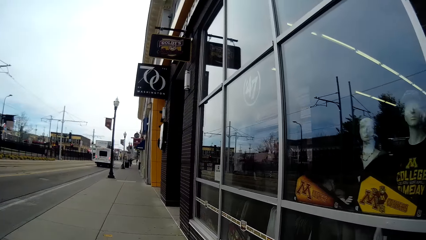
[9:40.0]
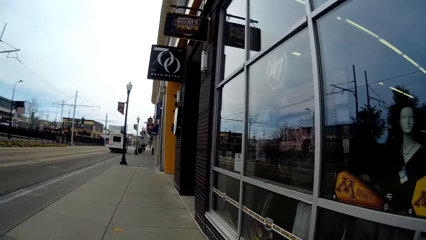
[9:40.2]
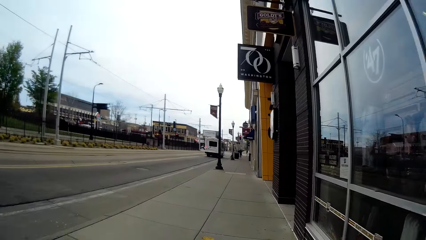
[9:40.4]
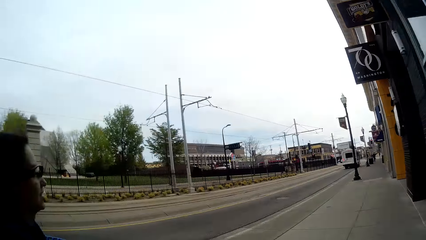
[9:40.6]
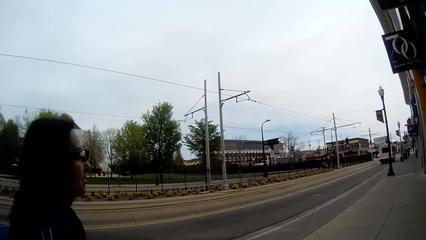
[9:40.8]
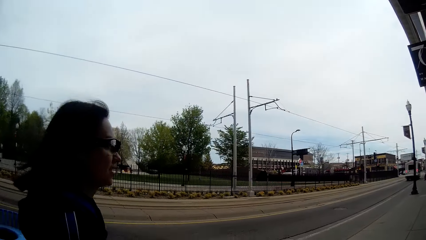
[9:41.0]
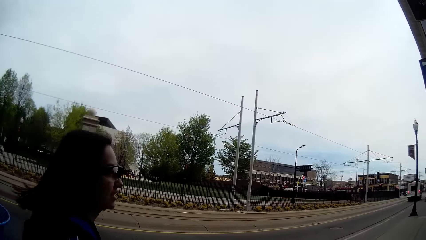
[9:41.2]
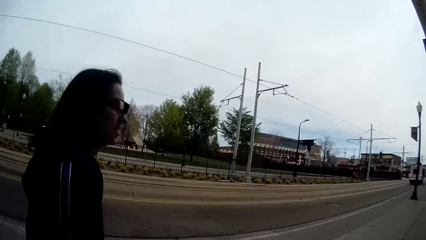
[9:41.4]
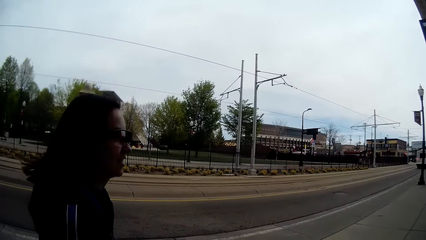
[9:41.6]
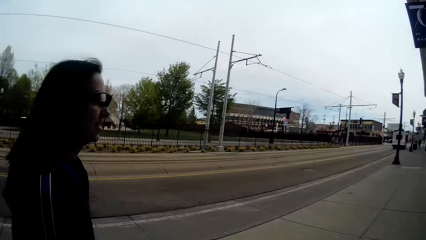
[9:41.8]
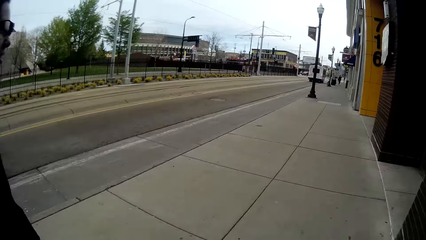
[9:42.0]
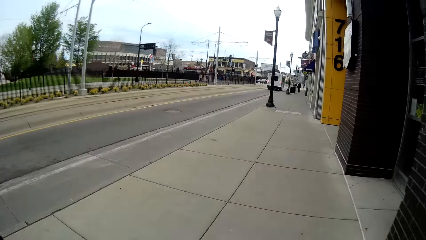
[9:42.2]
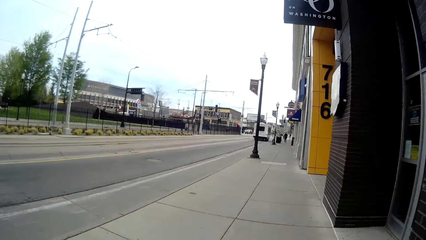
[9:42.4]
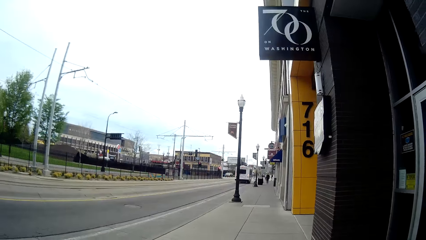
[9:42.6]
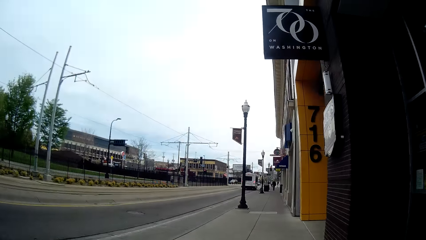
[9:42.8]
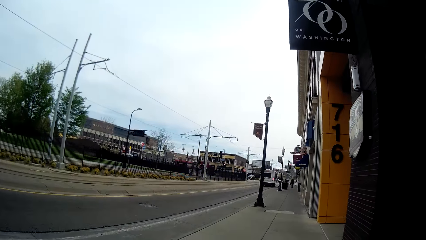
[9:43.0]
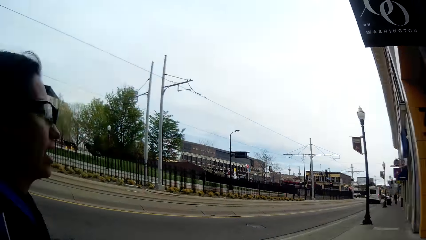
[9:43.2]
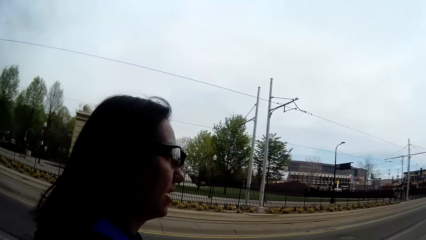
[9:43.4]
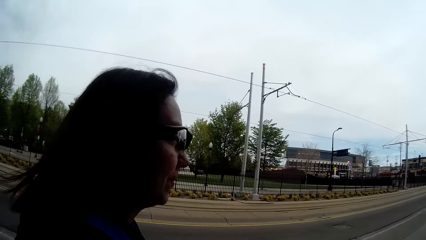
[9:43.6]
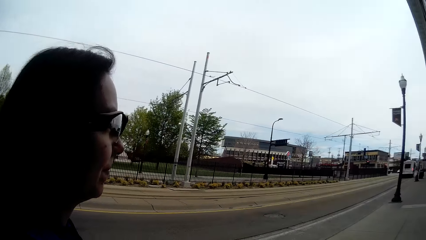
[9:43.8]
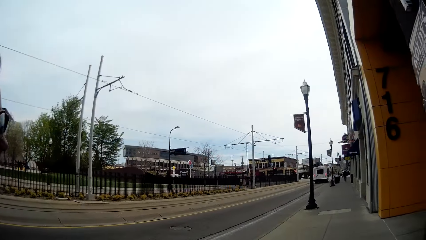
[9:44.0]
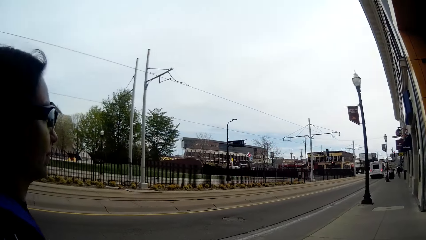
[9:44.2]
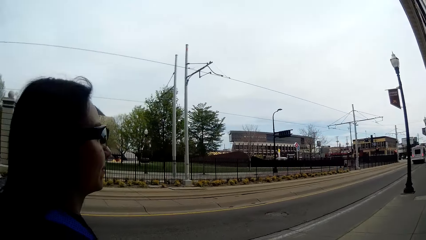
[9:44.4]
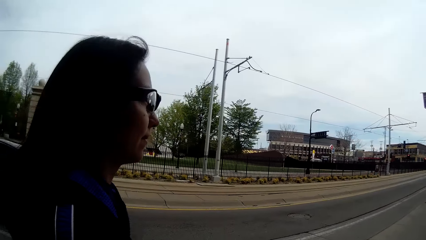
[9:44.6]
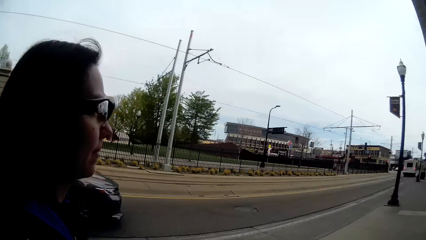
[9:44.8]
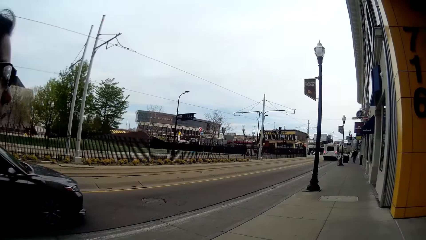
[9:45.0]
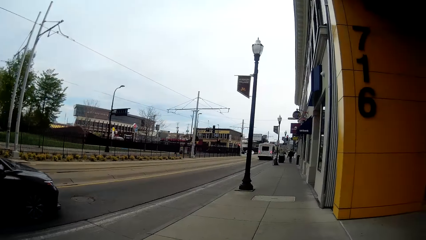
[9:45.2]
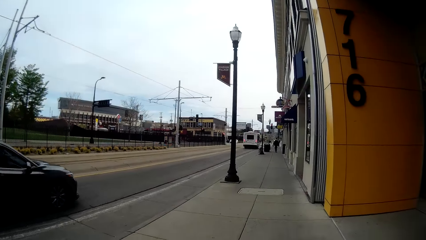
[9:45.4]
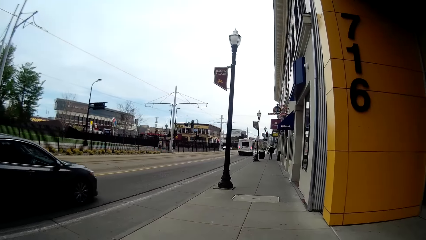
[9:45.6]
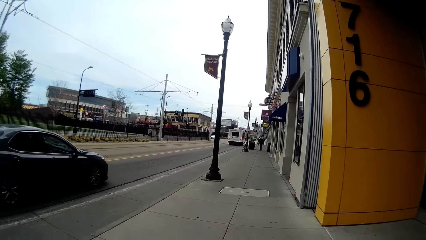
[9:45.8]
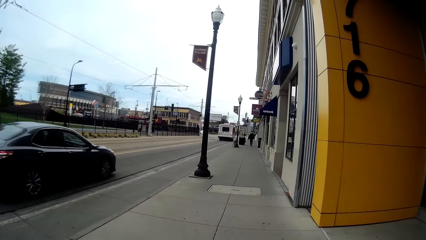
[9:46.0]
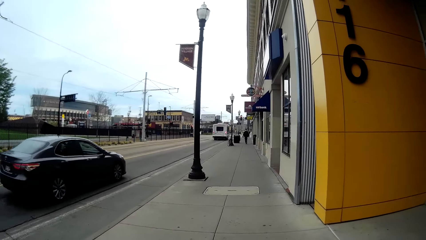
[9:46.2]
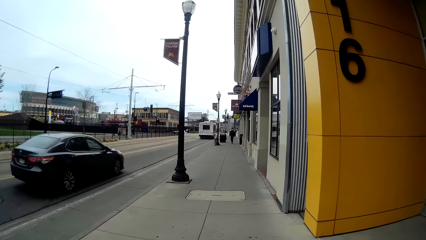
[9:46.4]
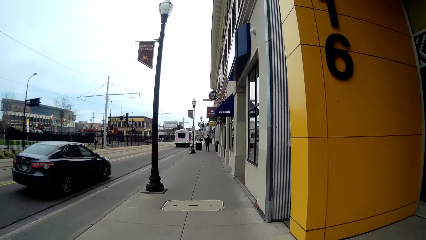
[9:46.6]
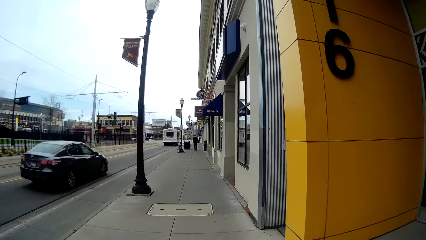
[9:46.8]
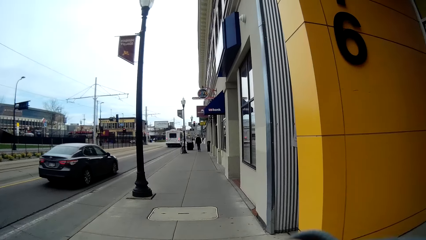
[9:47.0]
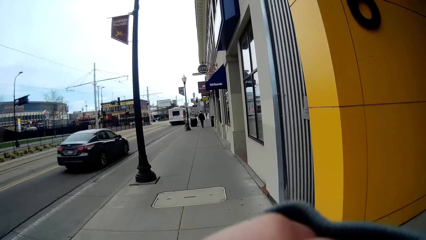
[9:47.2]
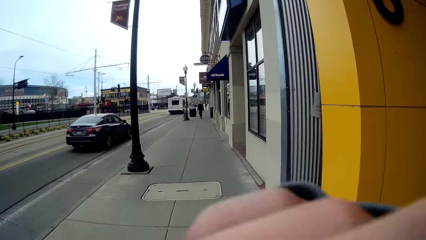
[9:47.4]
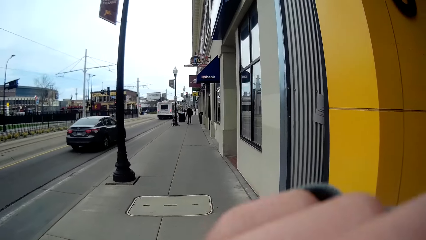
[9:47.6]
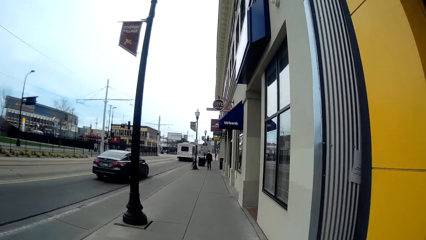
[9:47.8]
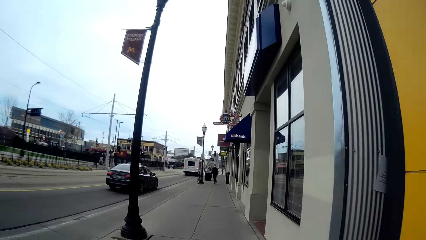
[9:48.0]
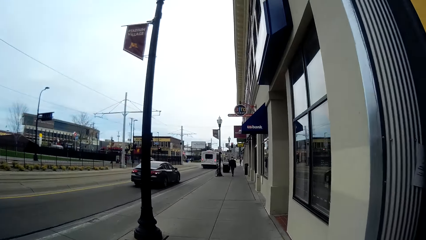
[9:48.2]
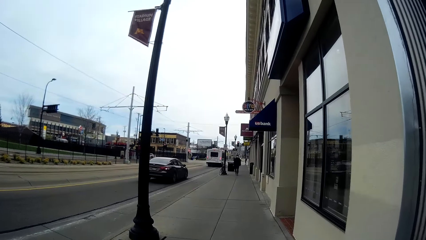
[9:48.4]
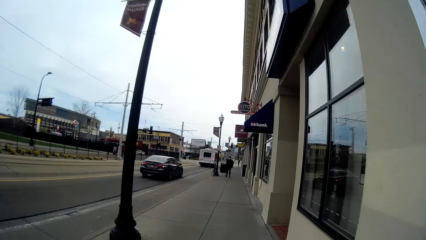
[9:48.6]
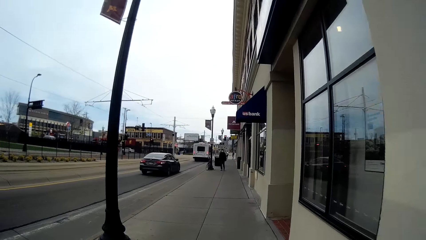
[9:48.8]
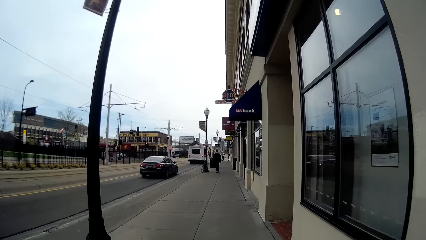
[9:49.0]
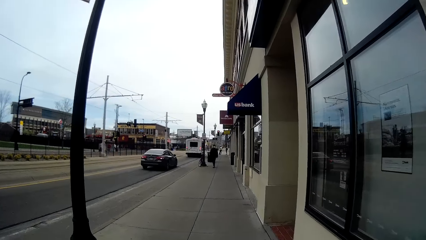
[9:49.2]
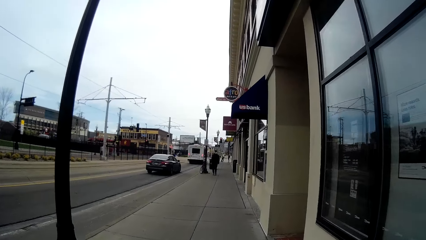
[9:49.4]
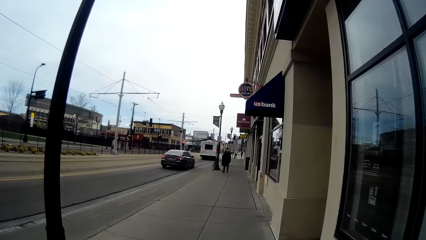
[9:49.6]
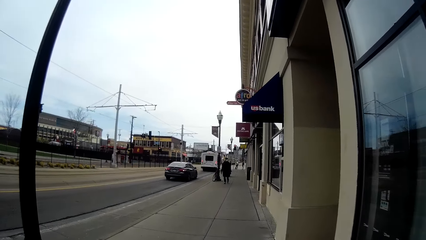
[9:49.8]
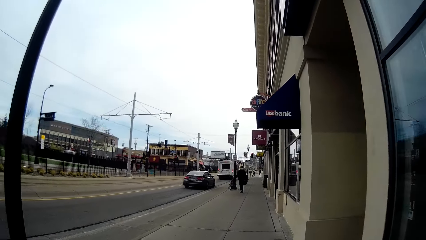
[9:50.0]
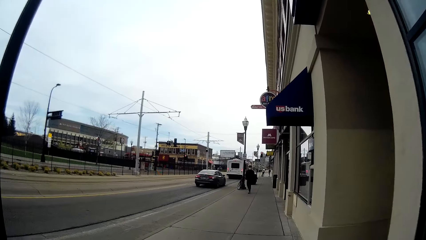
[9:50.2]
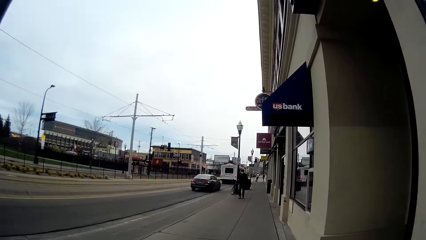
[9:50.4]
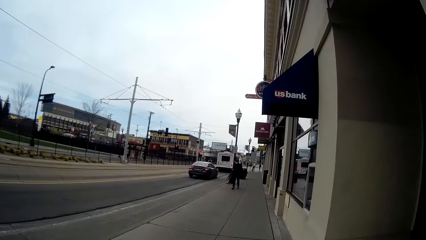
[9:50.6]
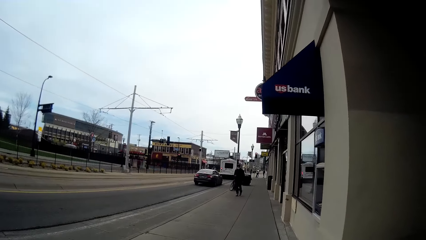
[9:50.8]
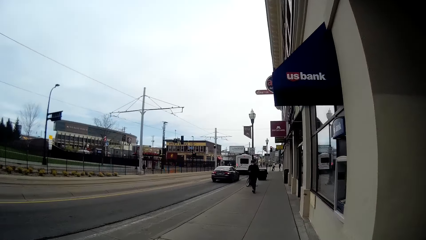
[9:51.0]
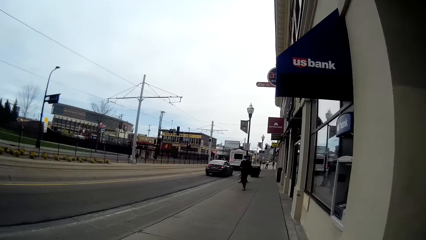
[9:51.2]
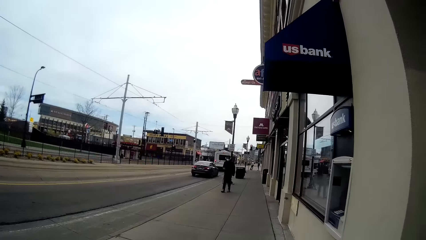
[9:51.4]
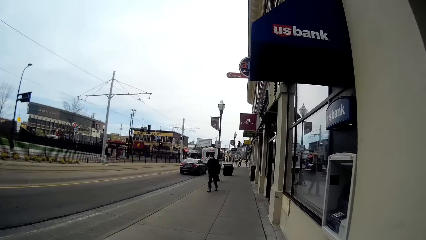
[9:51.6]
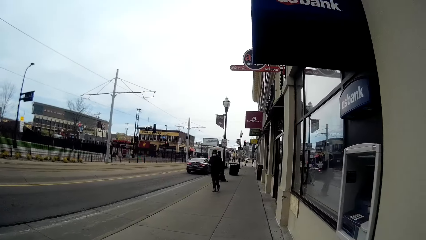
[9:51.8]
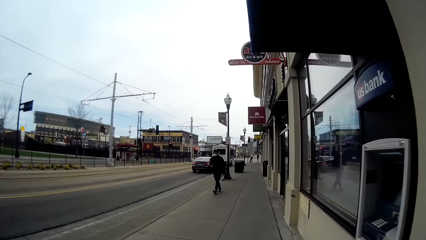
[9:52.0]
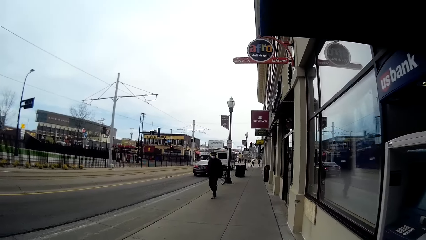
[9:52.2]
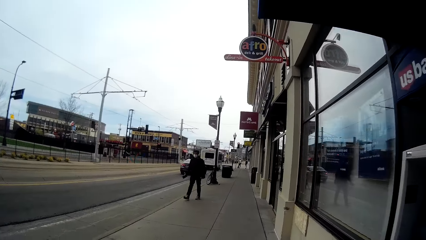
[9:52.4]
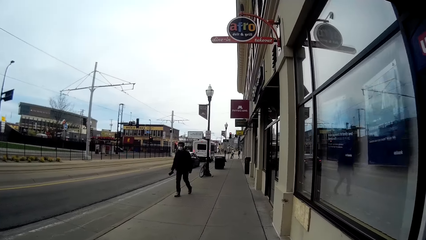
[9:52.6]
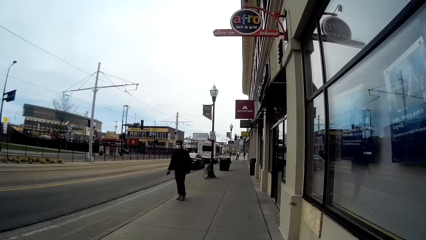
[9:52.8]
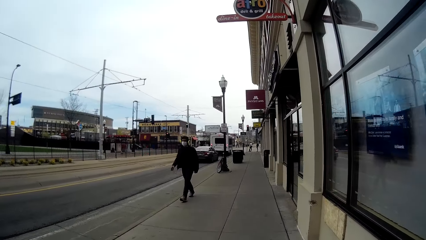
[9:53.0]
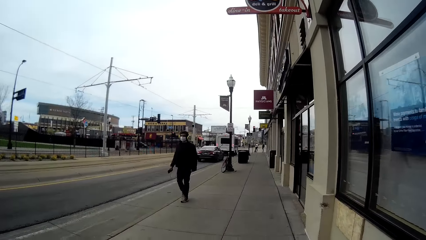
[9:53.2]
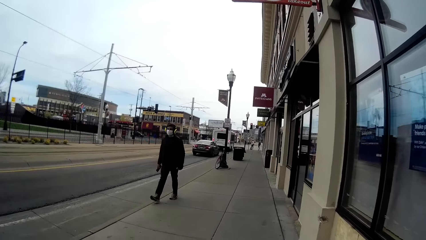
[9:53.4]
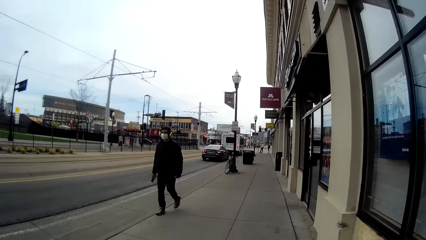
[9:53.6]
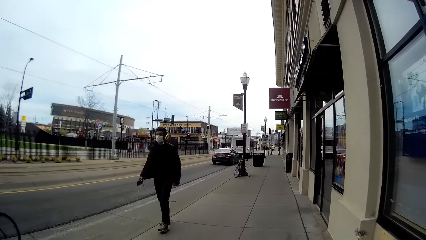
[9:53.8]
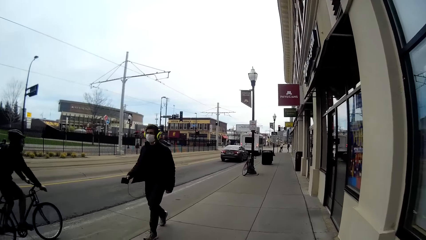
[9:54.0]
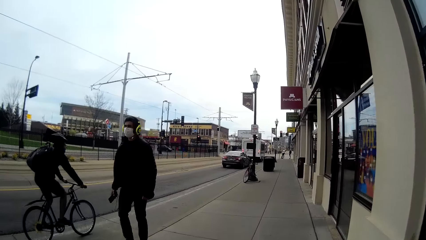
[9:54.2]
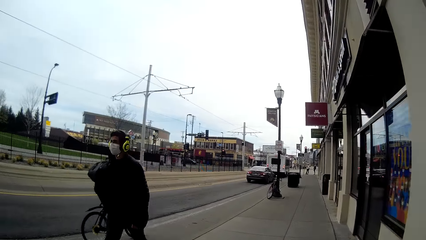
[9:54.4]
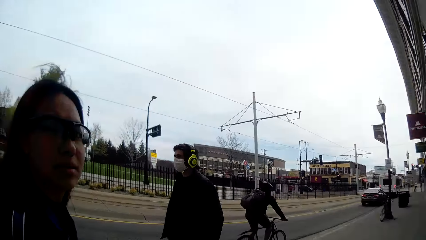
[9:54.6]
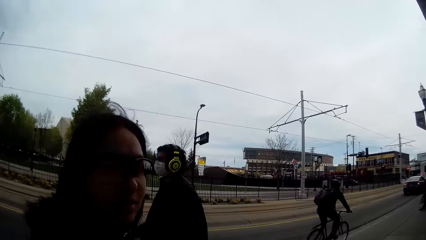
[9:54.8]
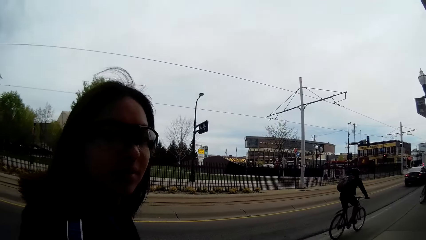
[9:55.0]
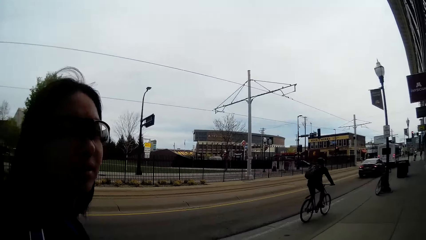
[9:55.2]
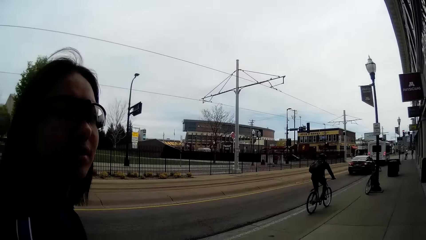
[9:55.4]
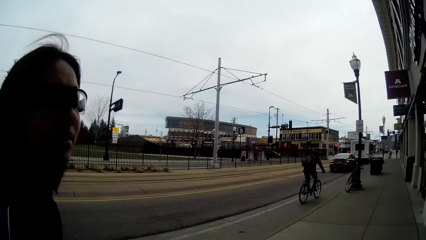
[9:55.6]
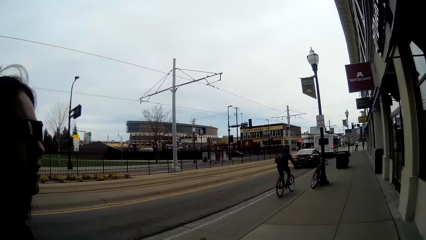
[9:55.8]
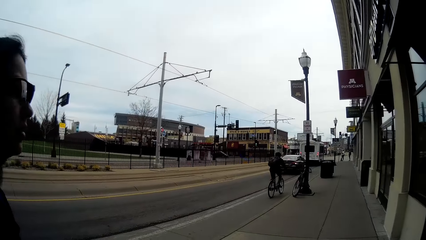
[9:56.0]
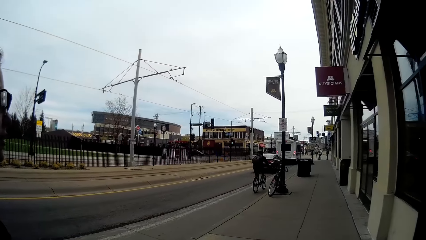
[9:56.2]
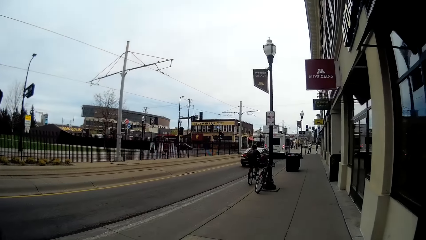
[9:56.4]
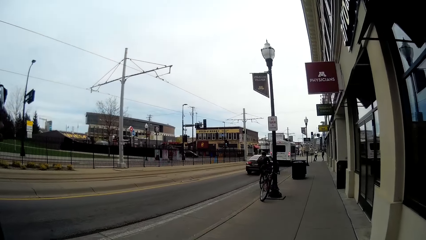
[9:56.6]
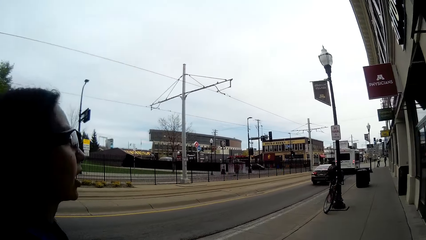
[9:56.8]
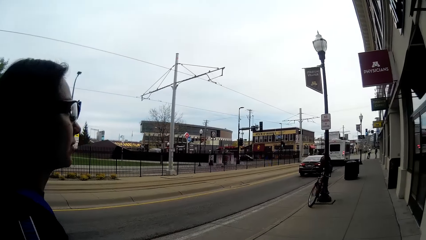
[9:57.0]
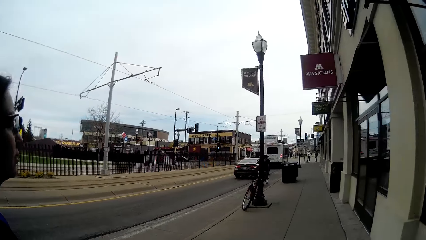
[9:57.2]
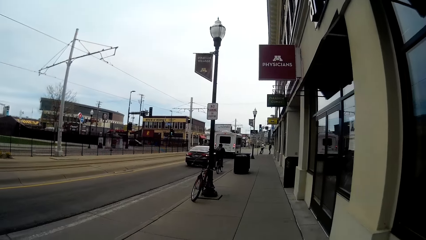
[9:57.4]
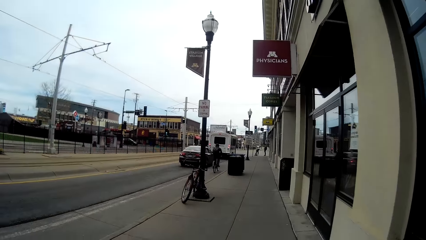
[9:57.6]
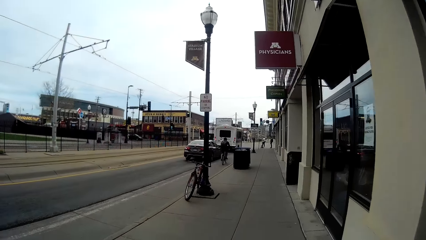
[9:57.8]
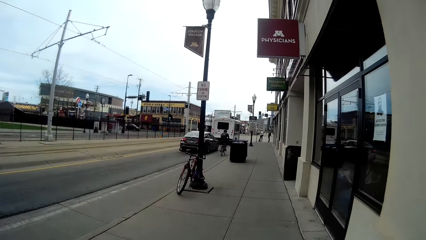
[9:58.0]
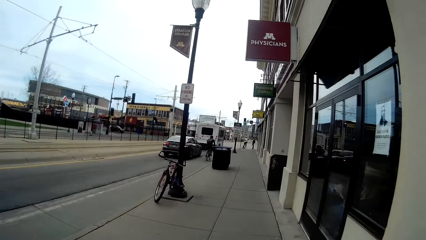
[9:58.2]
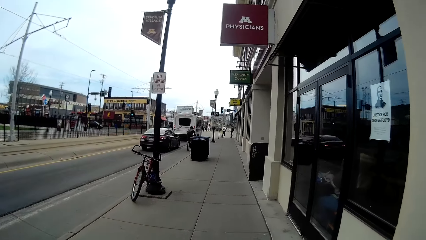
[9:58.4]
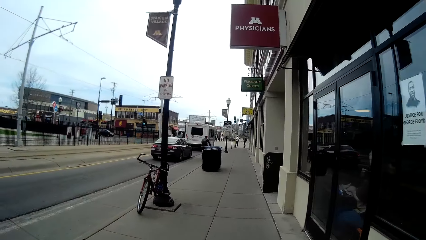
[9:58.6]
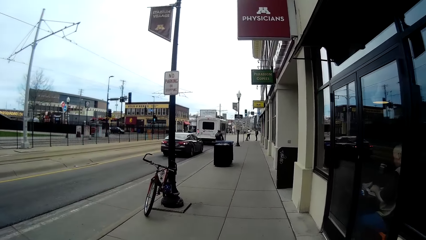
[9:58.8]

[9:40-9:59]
A person pops in front of the camera. The person pops in front of the camera again. A black car rides past the camera wearer. A person walks on the sidewalk. Another person cycles along the sidewalk. Someone pops in front of the camera. A man walks past the camera wearer.
